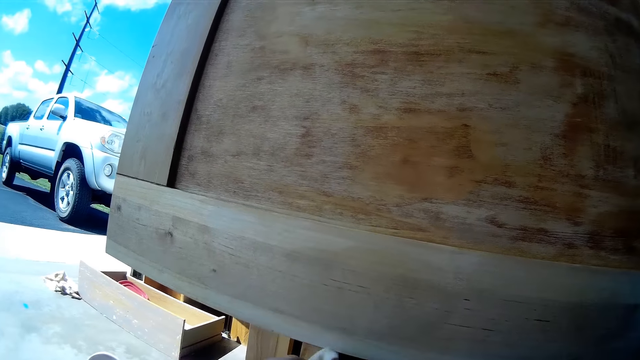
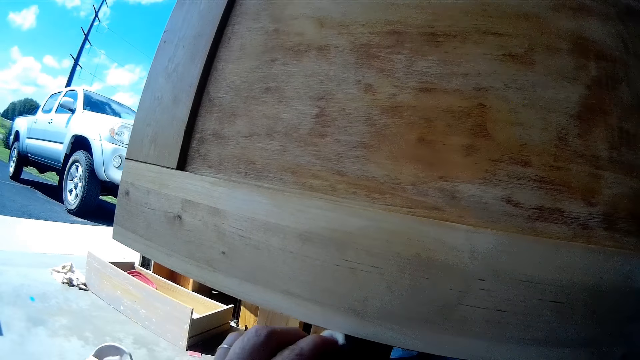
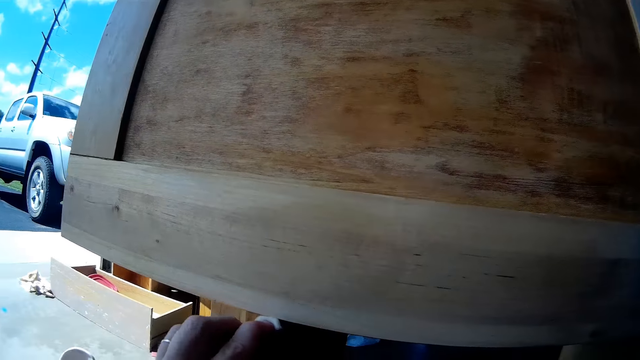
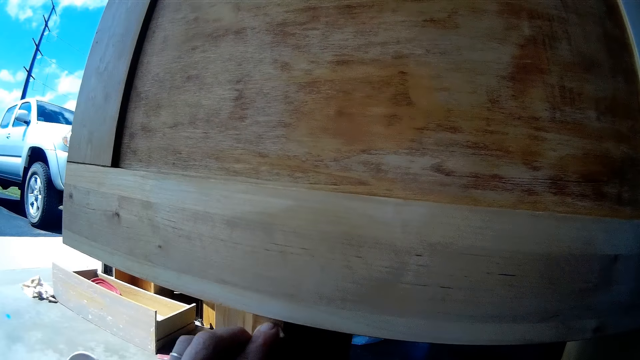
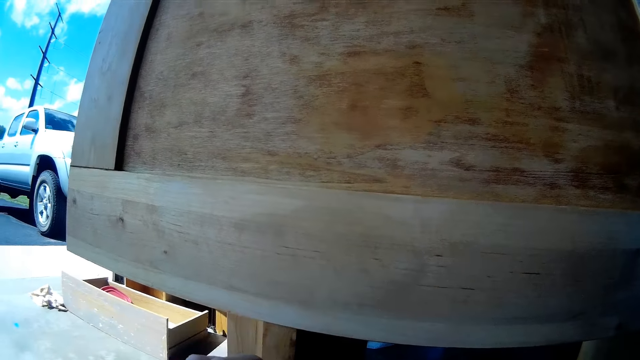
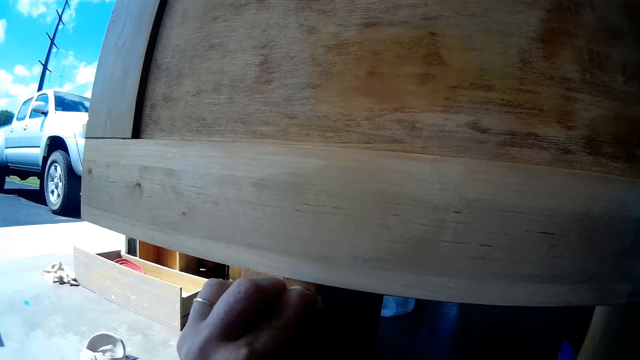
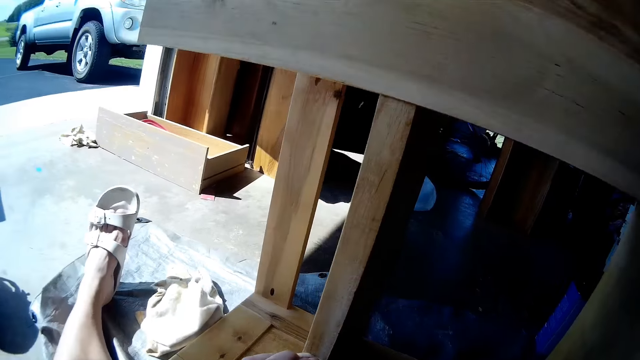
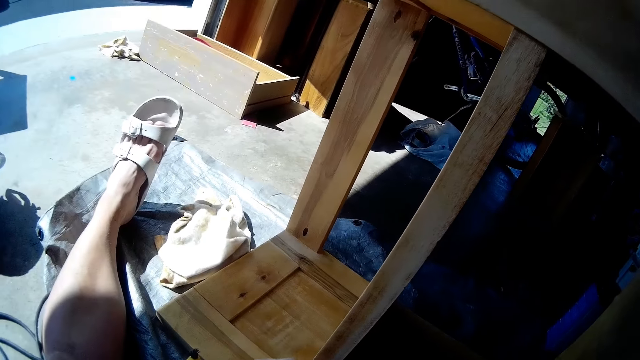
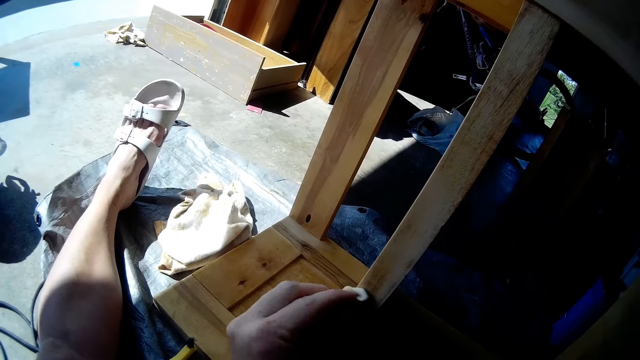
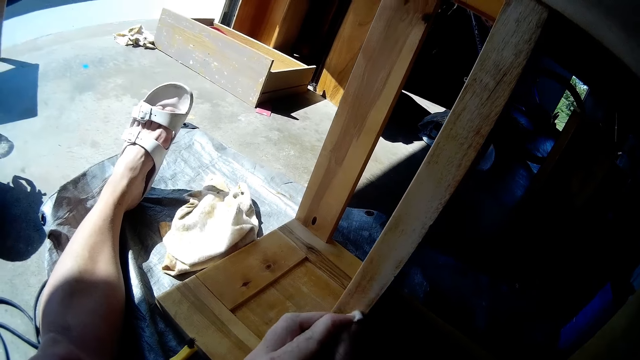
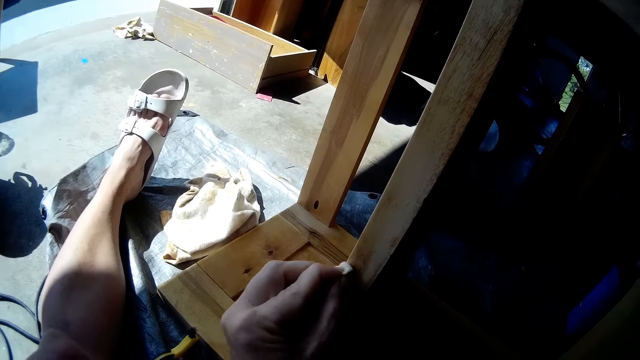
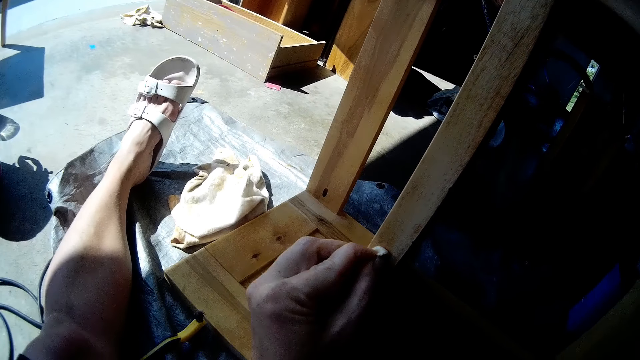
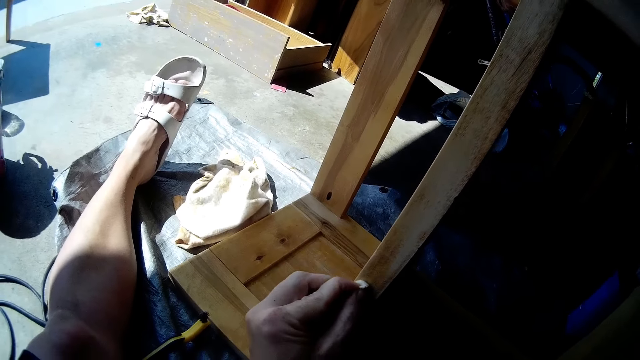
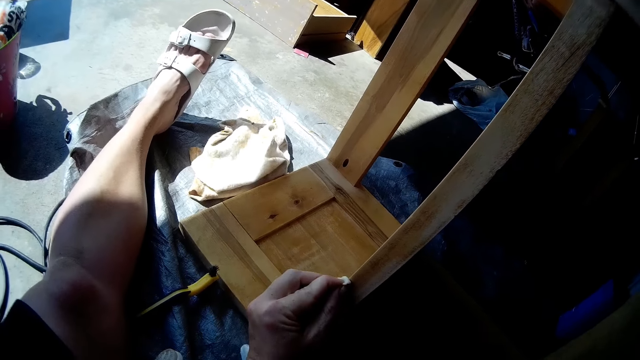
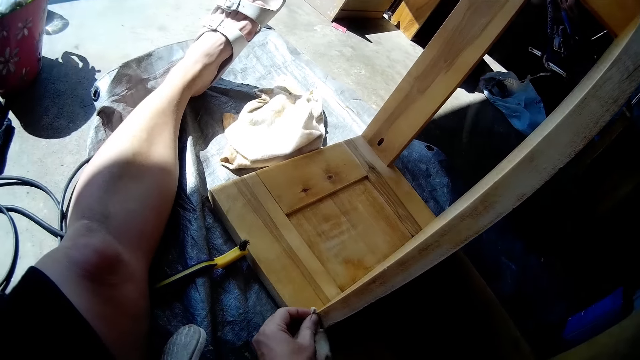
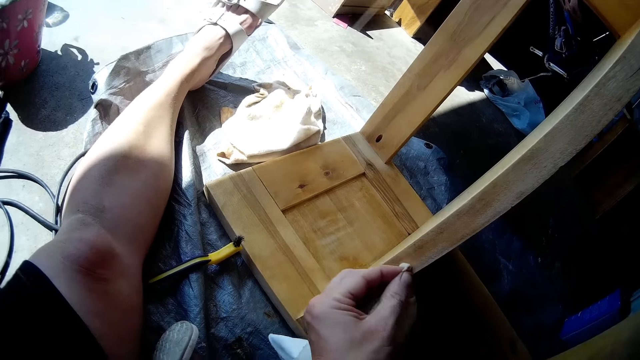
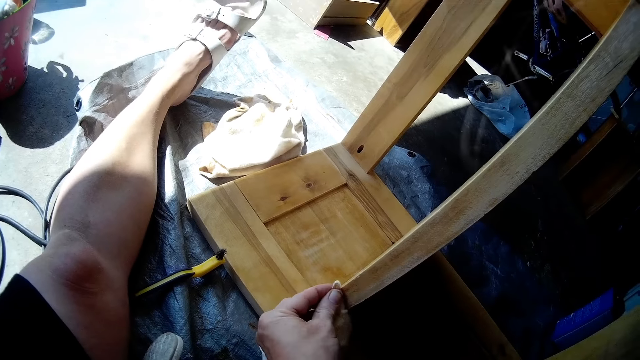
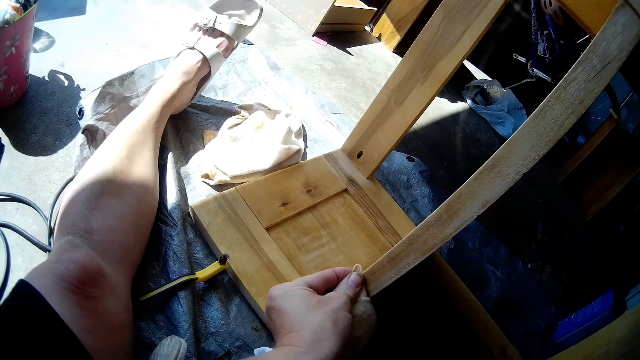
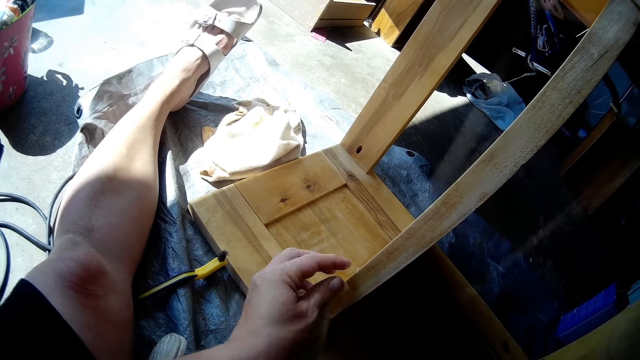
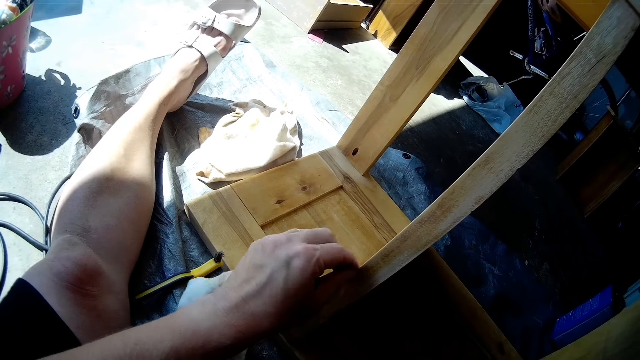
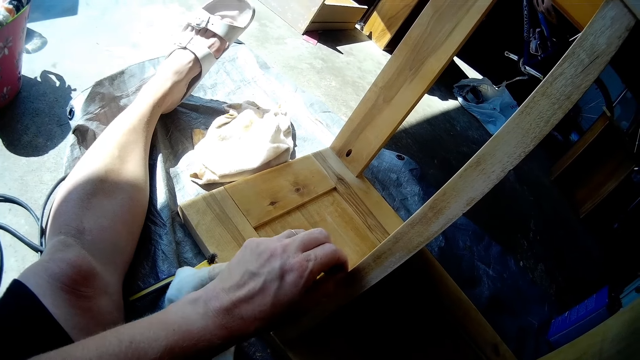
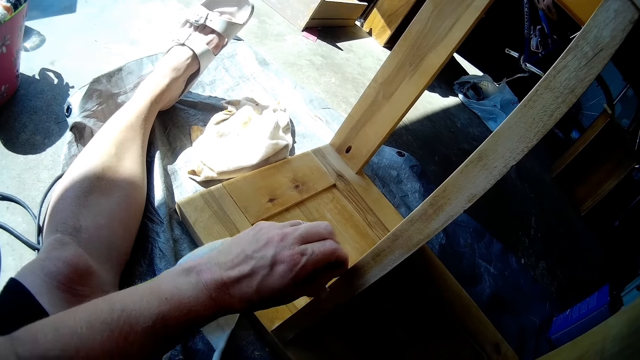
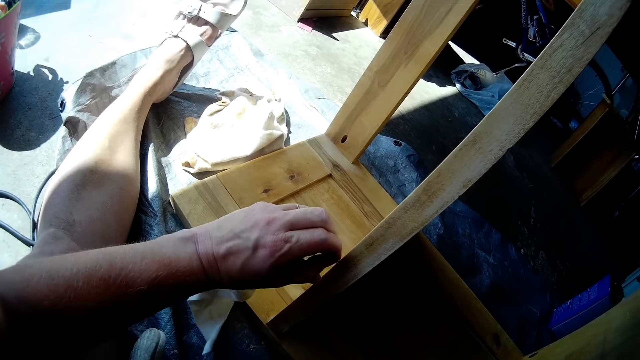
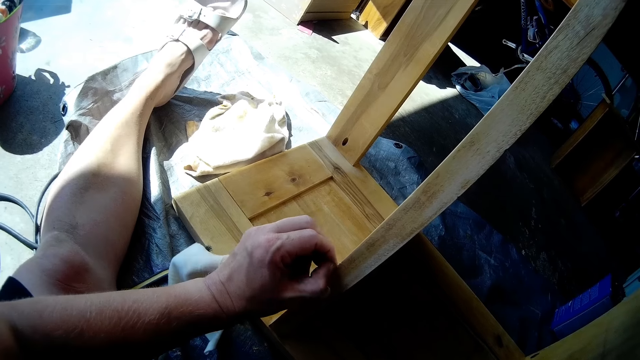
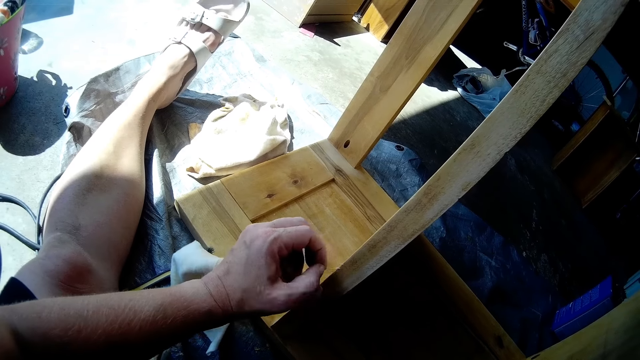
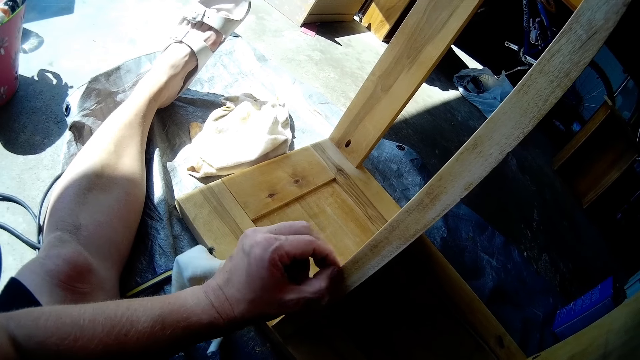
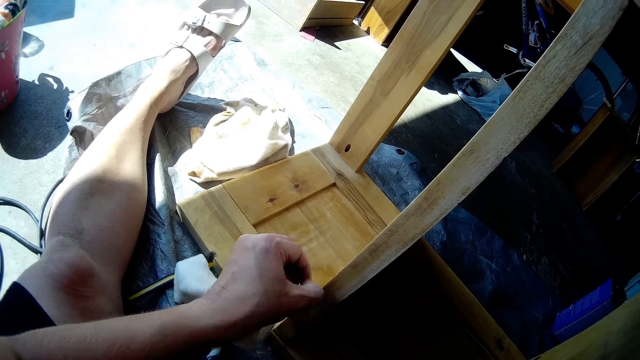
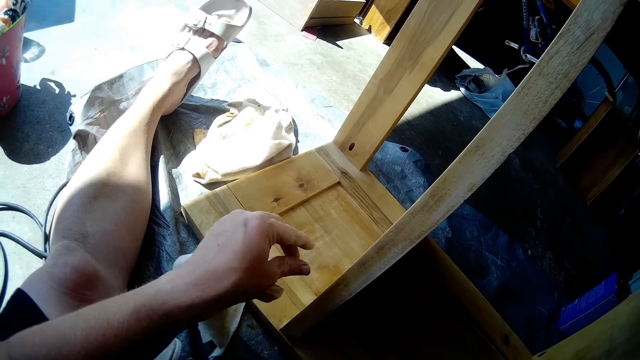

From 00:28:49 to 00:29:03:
The camera wearer peels off some wood from the shelf with her left hand.

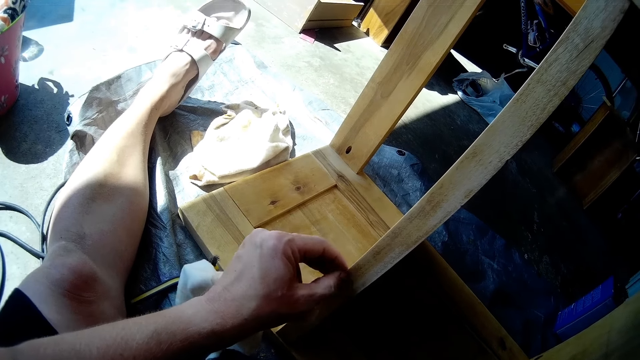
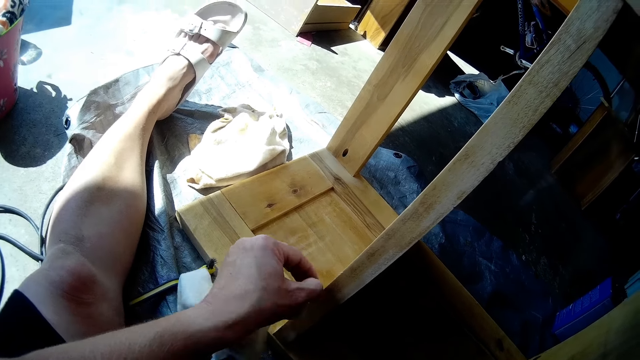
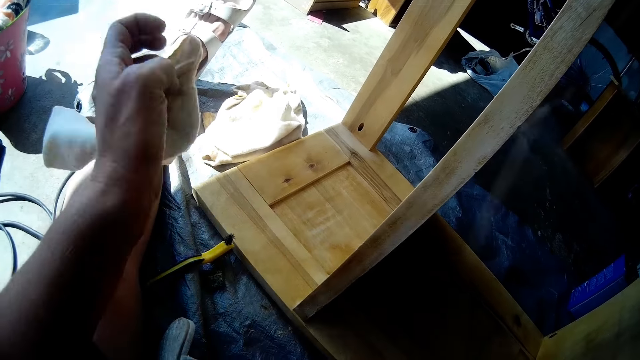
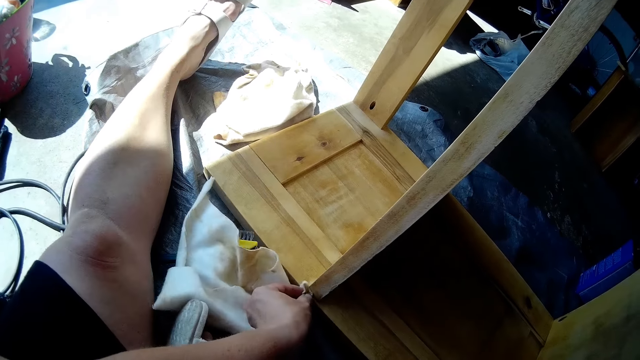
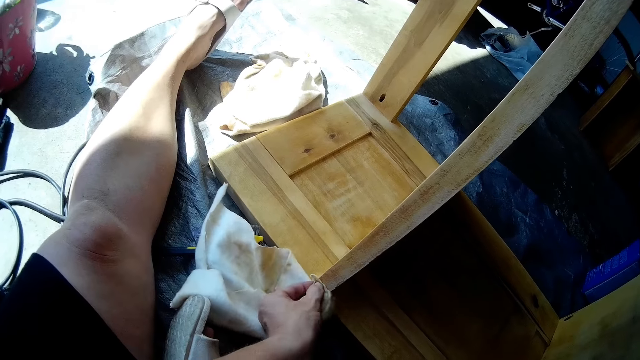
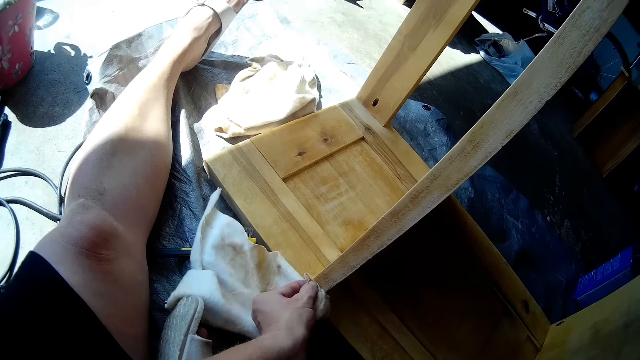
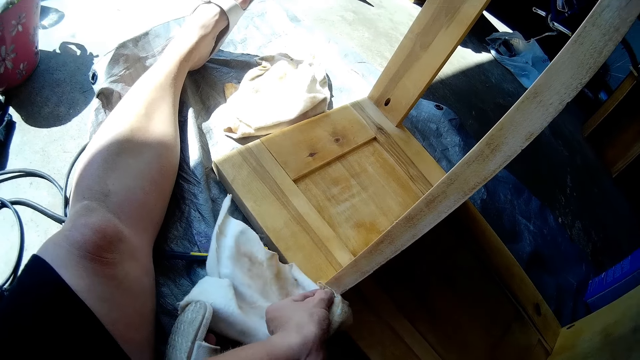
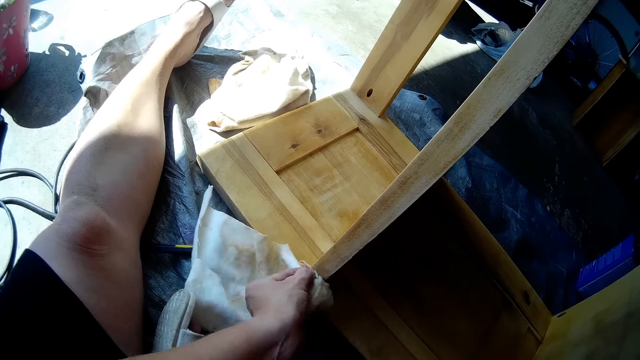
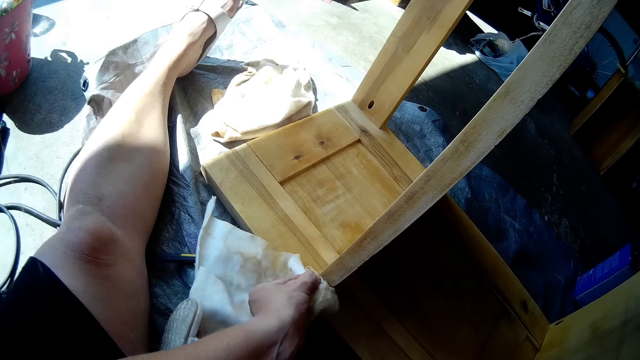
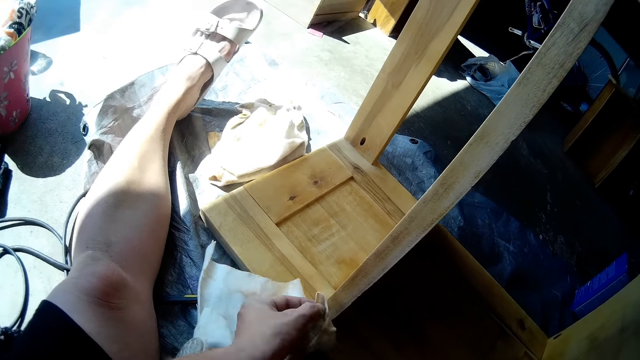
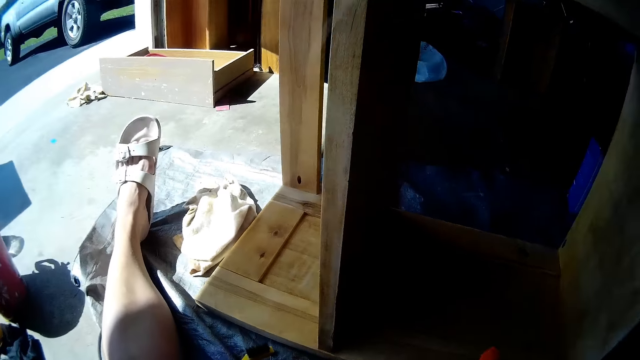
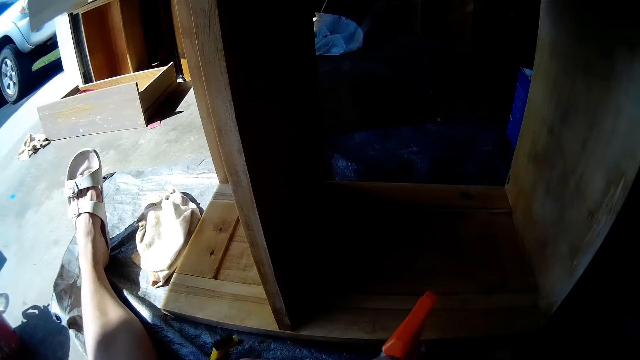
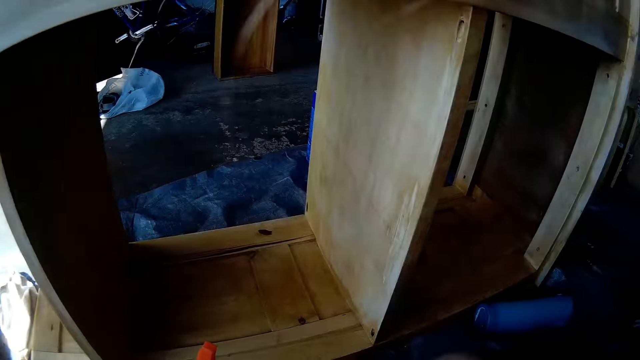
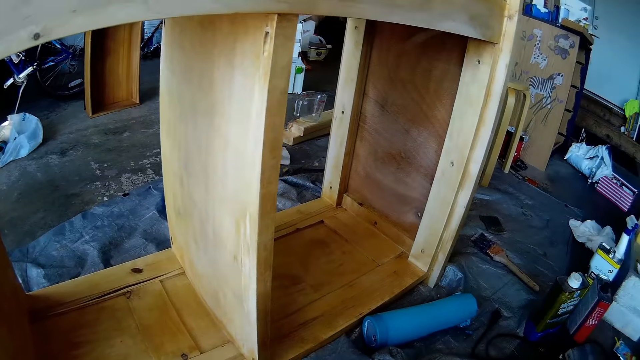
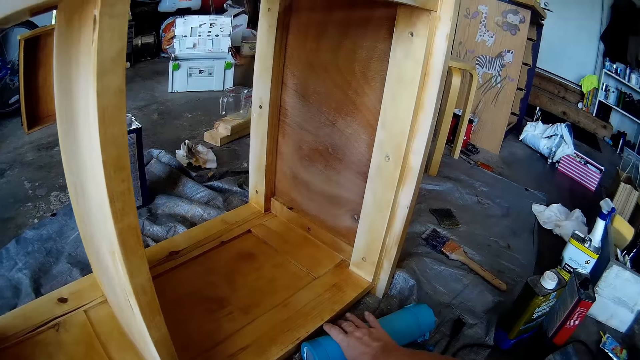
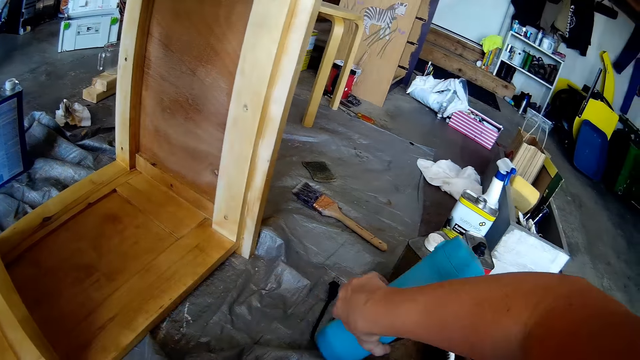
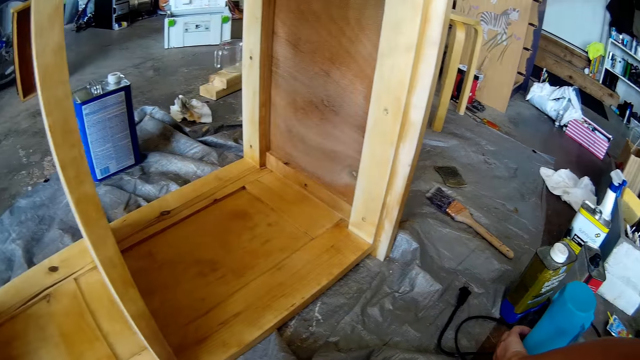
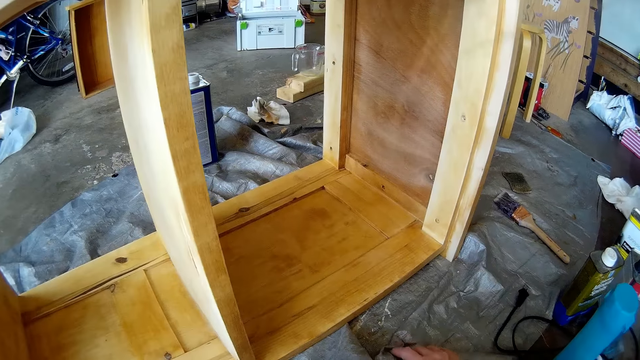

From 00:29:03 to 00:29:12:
The camera wearer wipes the shelf with the cloth in her left hand. She looks around. She moves a speaker on the ground with her right hand.
